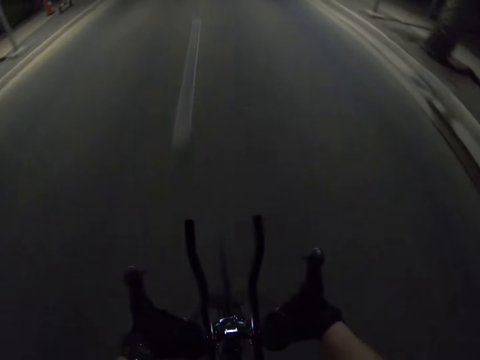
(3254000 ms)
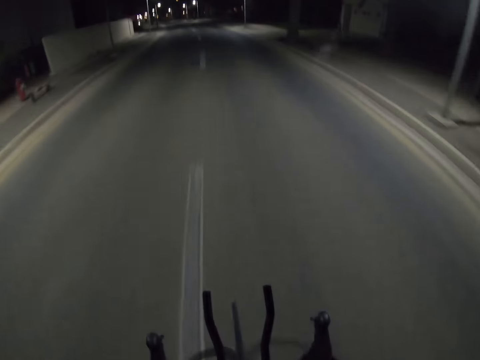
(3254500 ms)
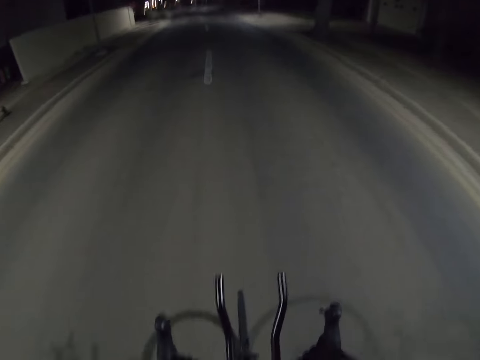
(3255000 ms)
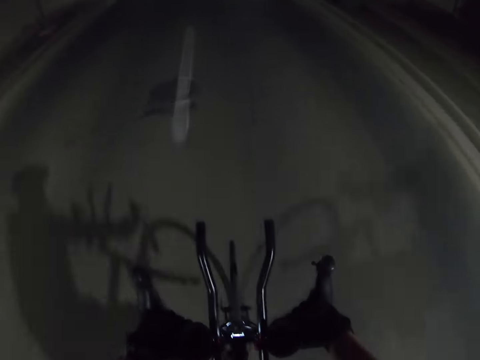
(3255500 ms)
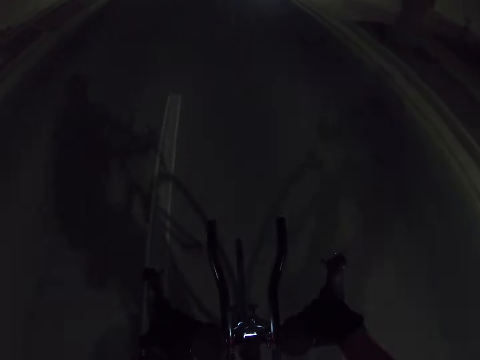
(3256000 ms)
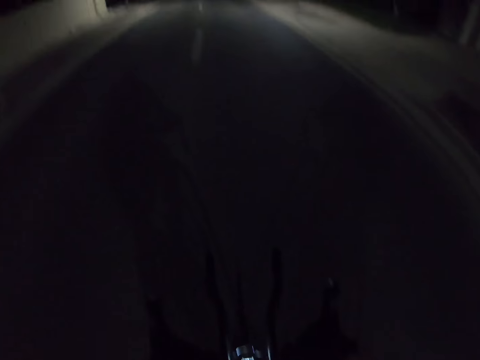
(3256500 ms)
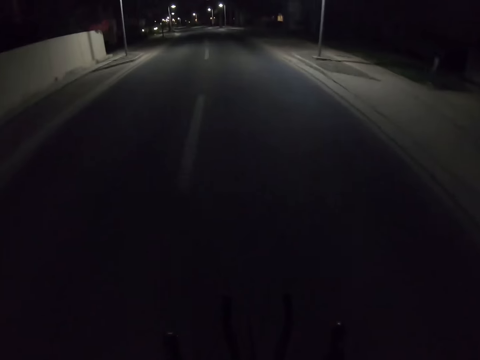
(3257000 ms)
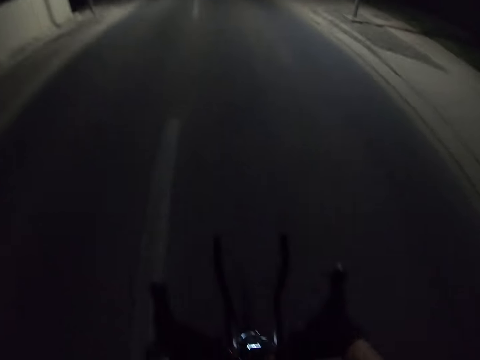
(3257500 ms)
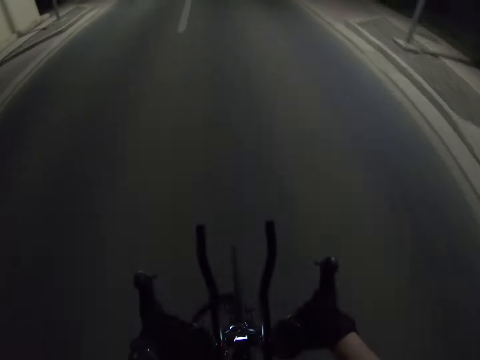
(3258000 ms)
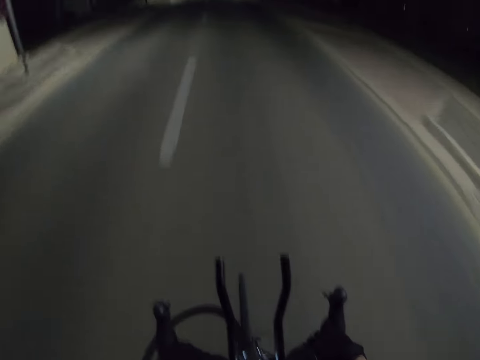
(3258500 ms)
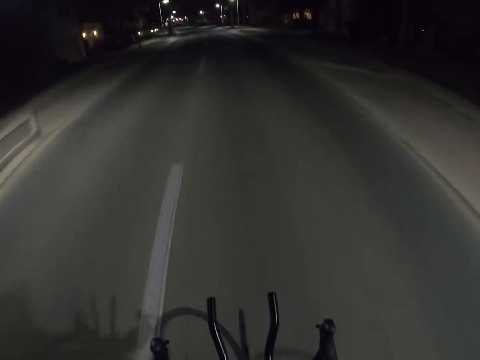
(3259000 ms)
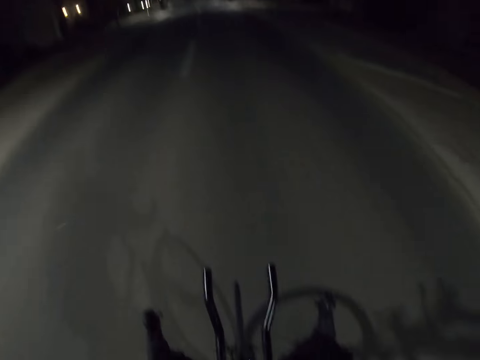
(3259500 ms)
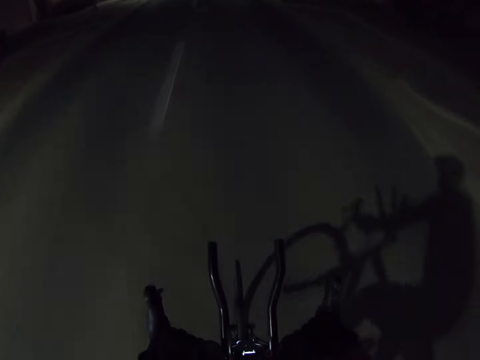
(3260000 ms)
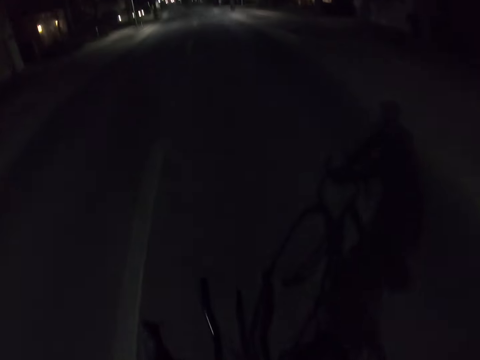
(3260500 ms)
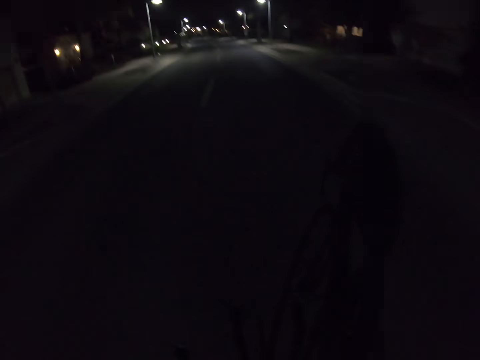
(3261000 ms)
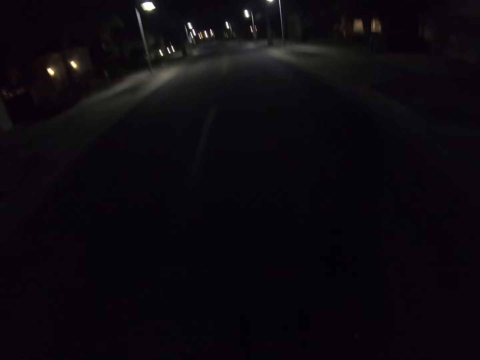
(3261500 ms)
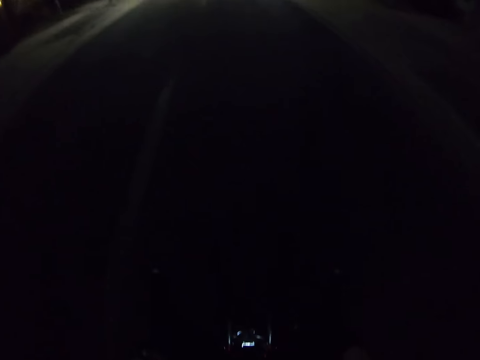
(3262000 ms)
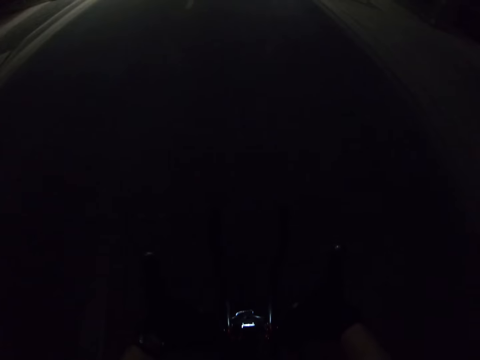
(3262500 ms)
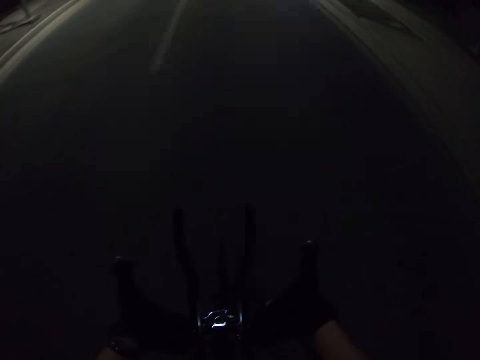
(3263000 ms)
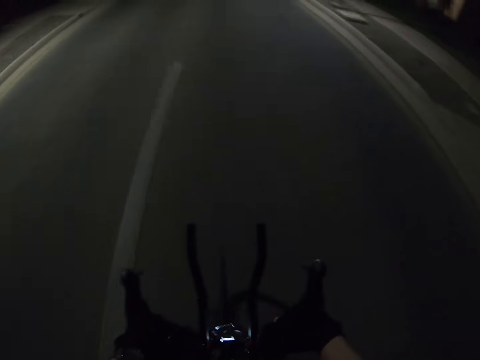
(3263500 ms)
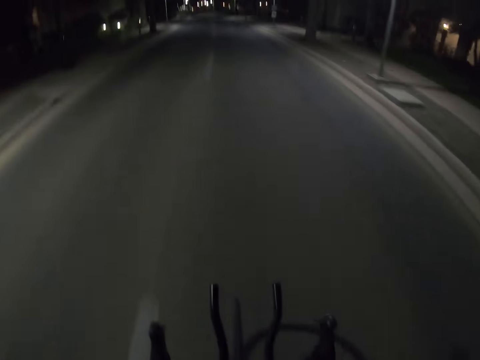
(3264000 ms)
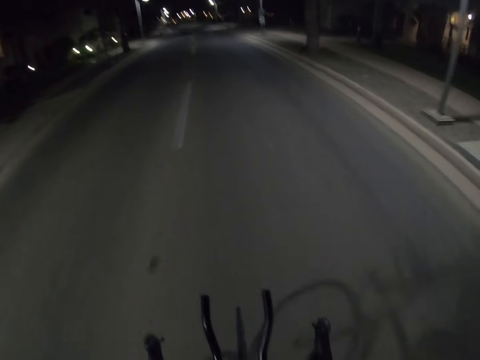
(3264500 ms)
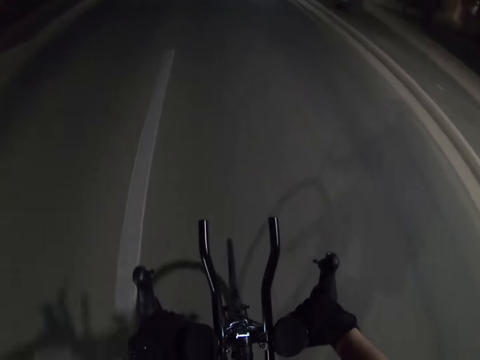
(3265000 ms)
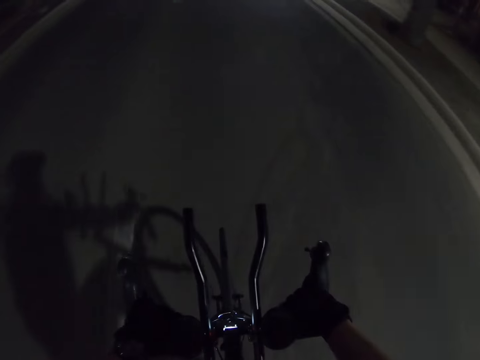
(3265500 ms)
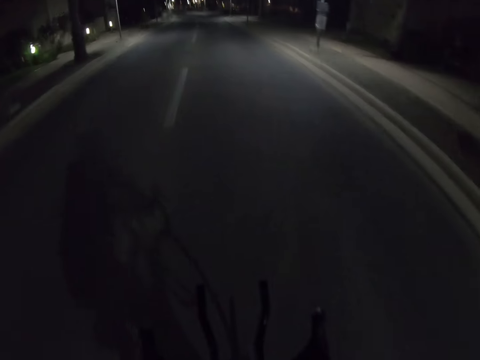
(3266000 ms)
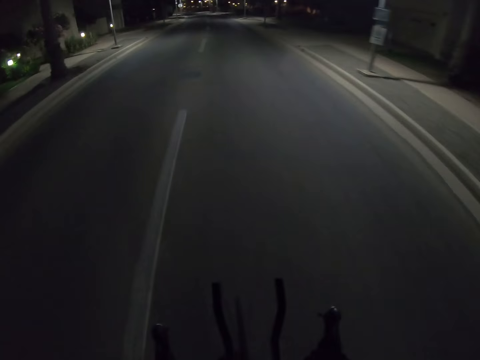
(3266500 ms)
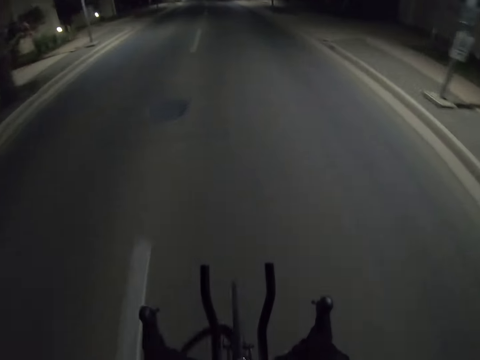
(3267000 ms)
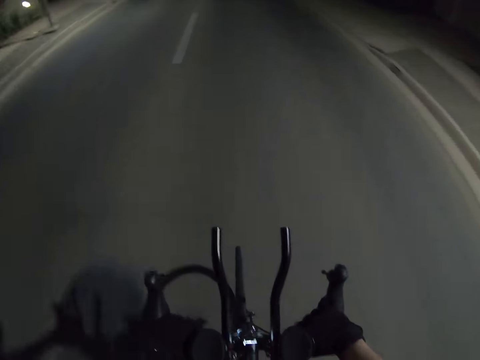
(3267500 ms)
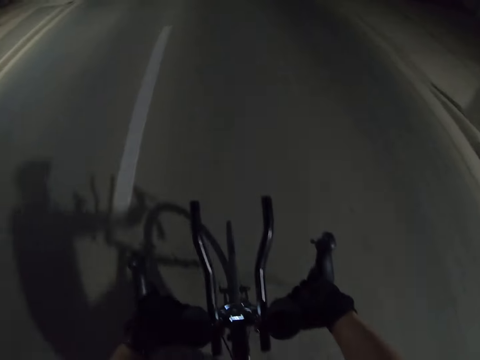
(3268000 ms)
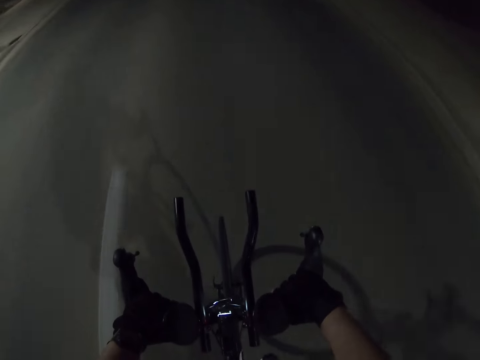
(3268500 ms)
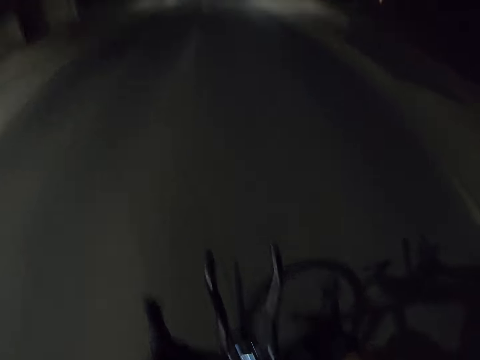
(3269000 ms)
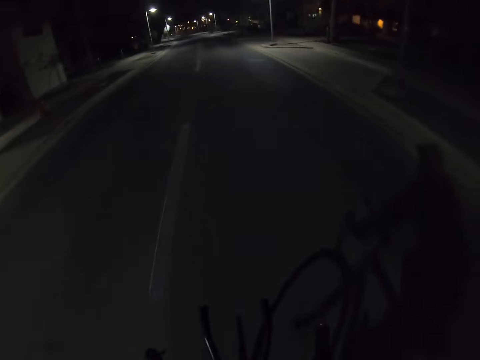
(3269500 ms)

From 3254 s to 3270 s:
The camera wearer looks down. They look ahead. They look down. They look ahead. They look down. They look ahead. They look down. They look ahead. They look down. They look ahead. They look down.

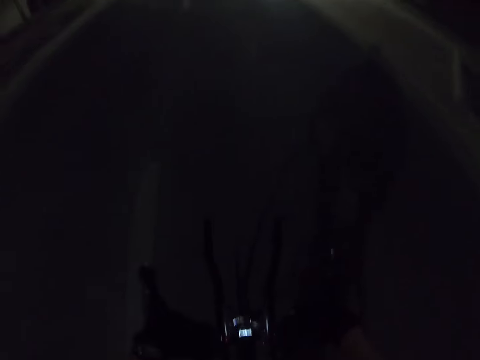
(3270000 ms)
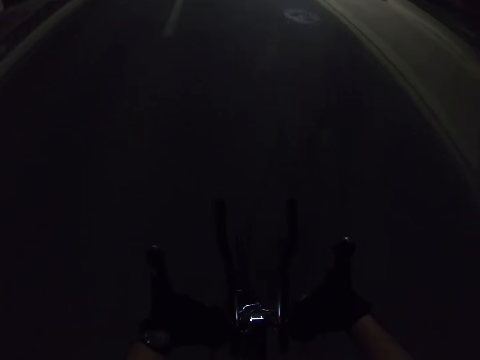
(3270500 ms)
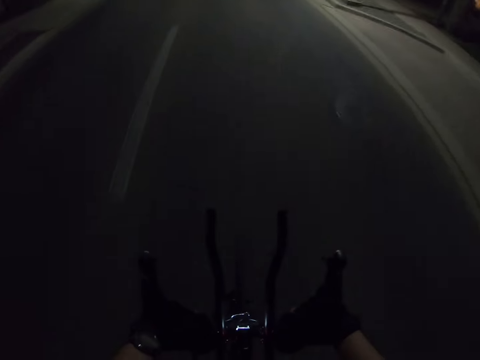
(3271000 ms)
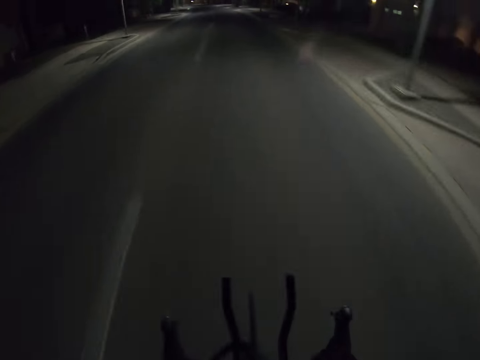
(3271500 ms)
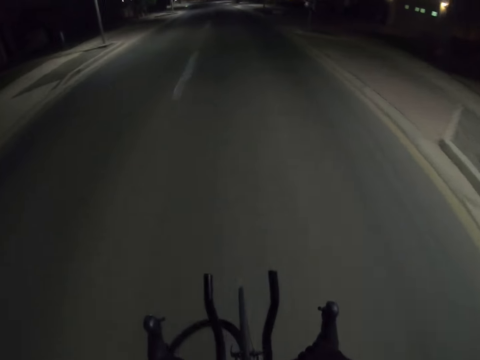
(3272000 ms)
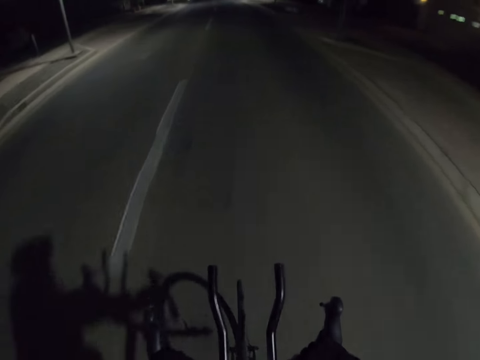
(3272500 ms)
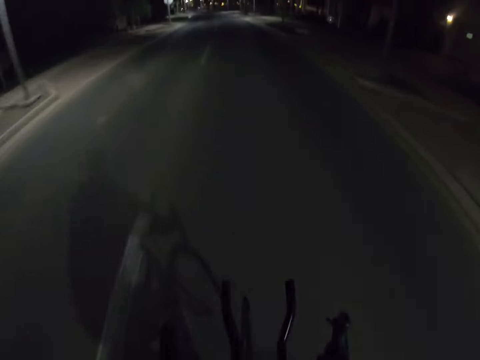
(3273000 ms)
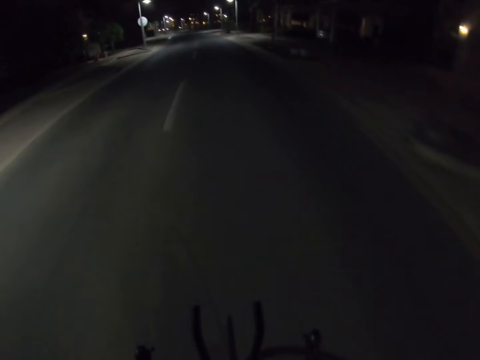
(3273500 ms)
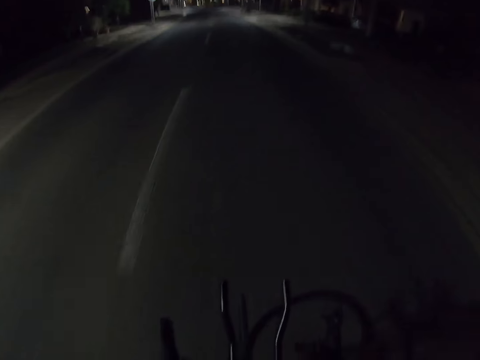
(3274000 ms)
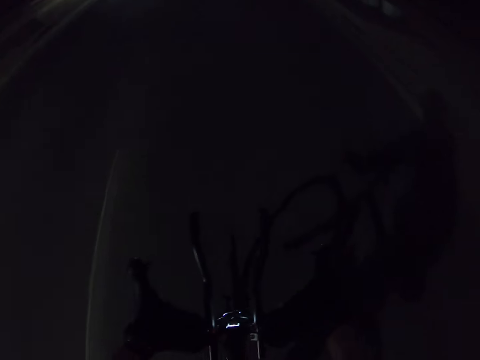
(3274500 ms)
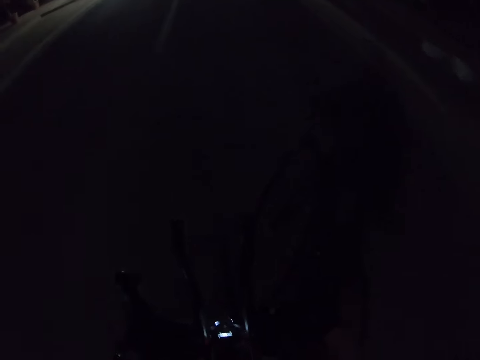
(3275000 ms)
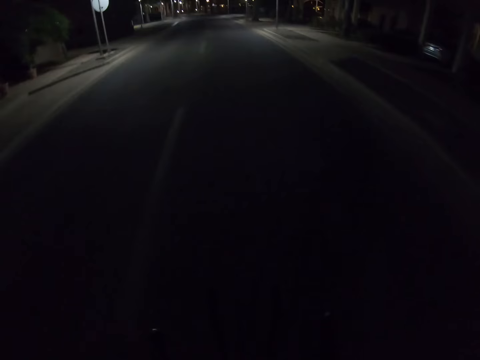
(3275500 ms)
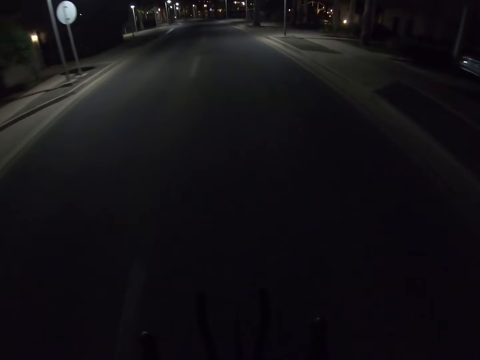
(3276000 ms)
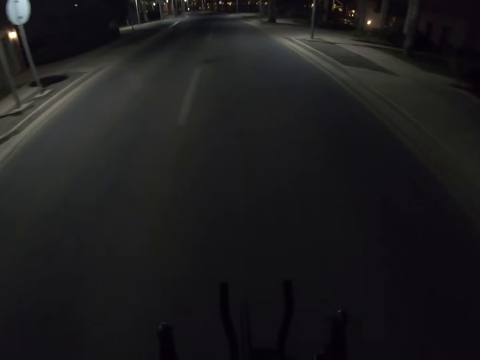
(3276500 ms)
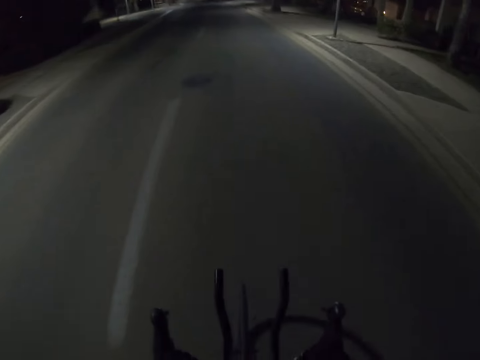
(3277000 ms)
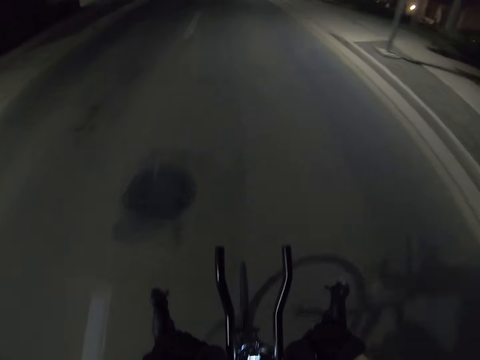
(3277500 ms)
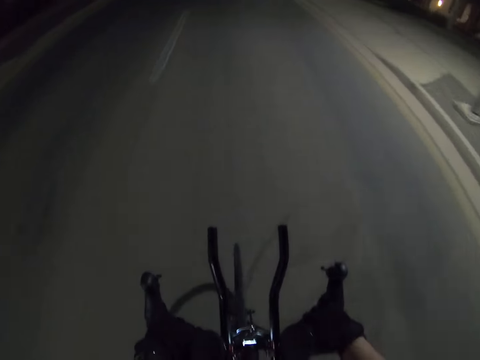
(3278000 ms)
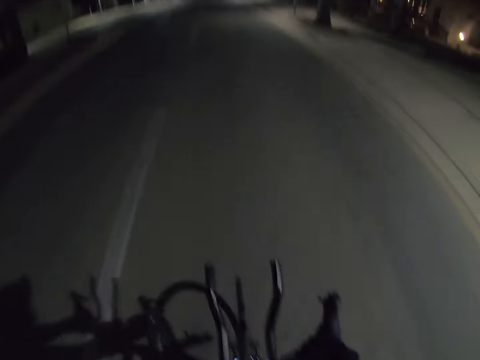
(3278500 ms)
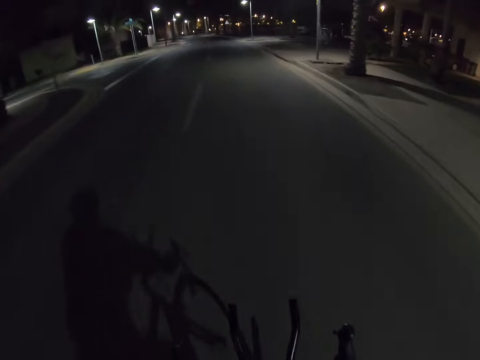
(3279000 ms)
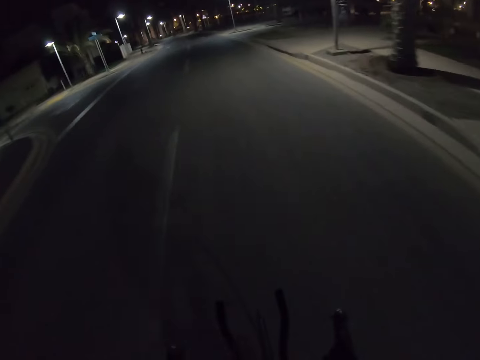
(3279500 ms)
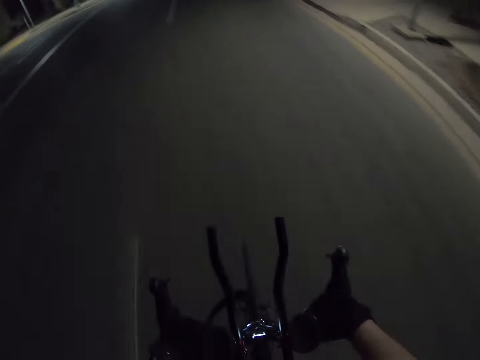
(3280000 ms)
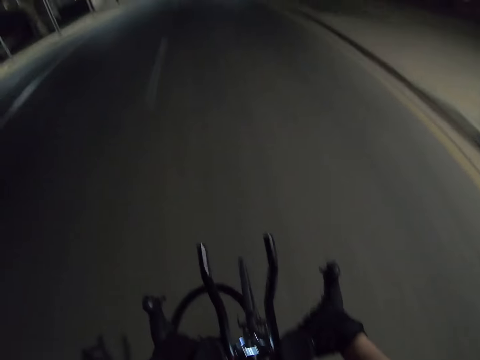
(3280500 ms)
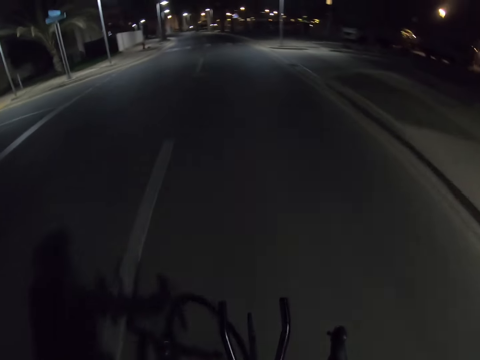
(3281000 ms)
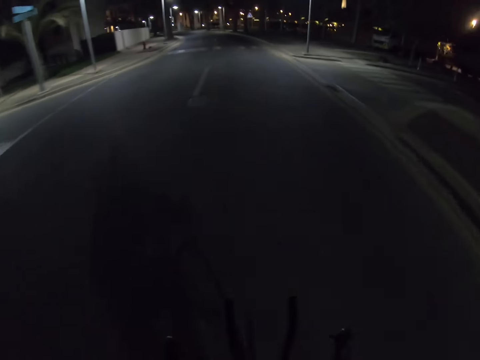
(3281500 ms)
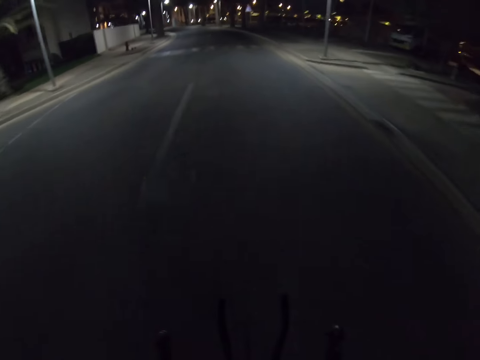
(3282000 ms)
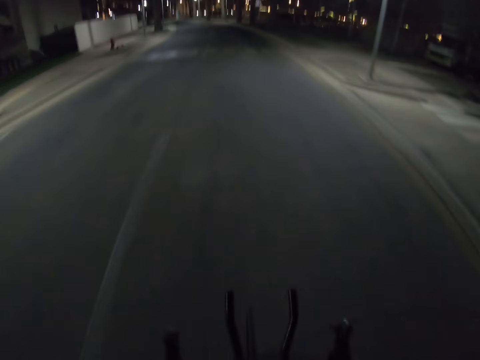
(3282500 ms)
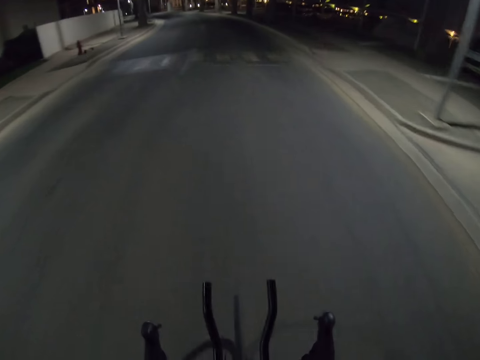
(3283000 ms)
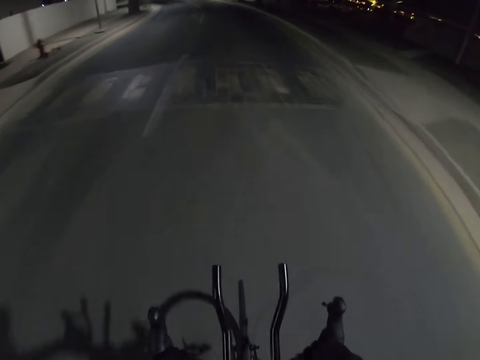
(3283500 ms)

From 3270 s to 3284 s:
The camera wearer looks ahead. They look down. They look ahead. They look down. They look ahead. They look down. They look ahead. They look down. They look ahead.
